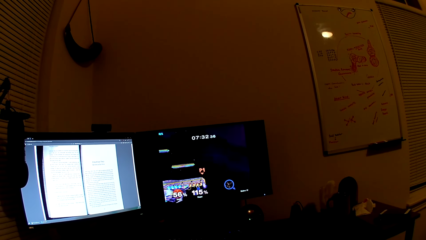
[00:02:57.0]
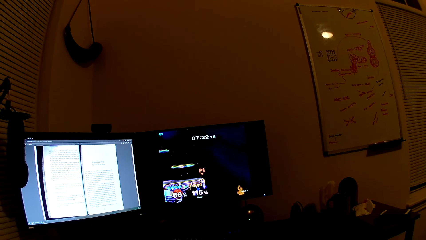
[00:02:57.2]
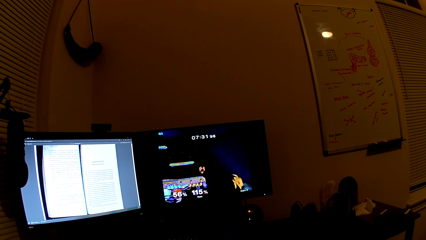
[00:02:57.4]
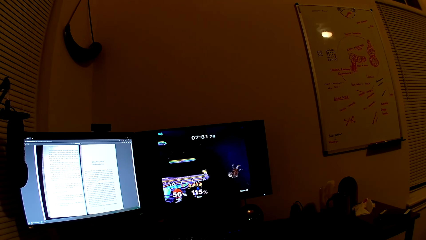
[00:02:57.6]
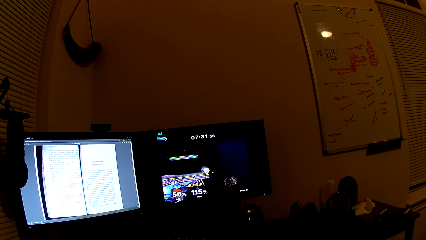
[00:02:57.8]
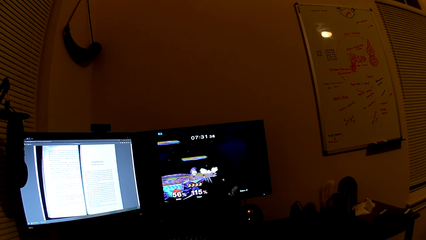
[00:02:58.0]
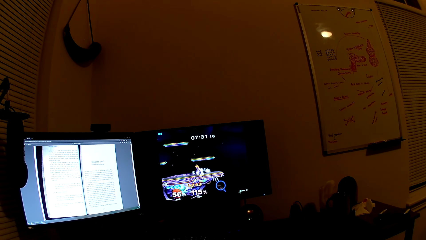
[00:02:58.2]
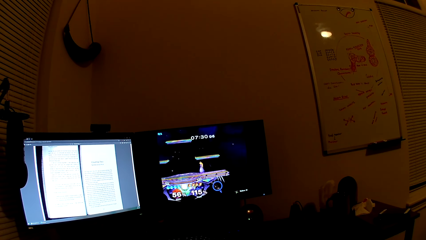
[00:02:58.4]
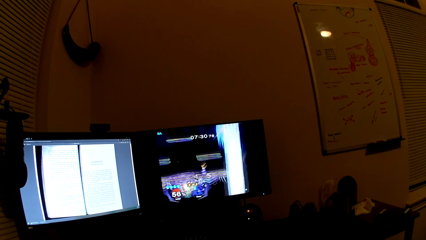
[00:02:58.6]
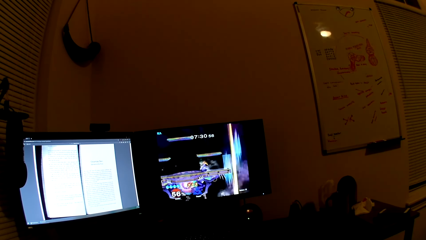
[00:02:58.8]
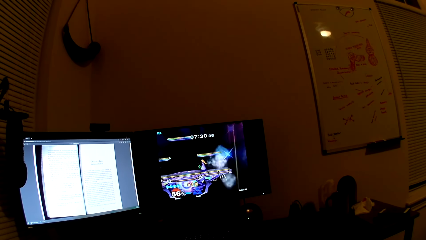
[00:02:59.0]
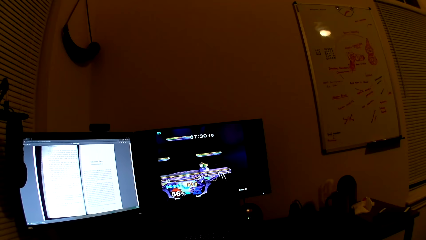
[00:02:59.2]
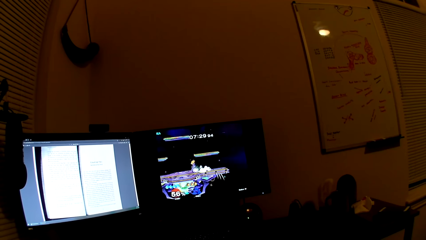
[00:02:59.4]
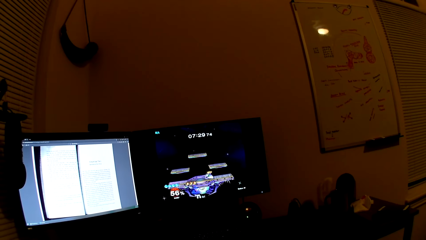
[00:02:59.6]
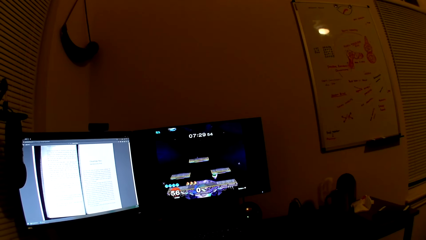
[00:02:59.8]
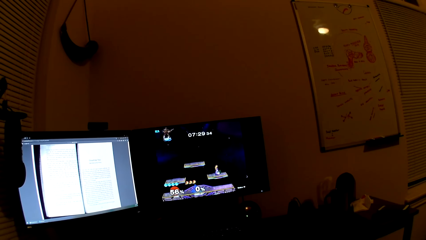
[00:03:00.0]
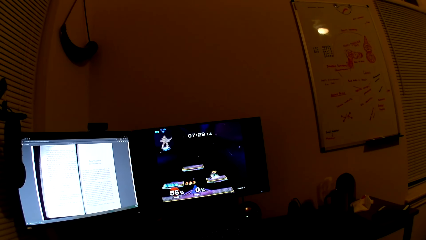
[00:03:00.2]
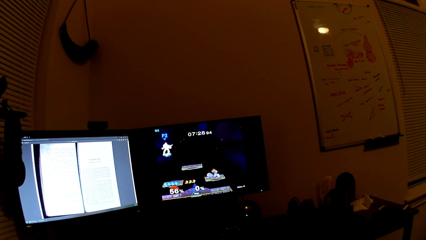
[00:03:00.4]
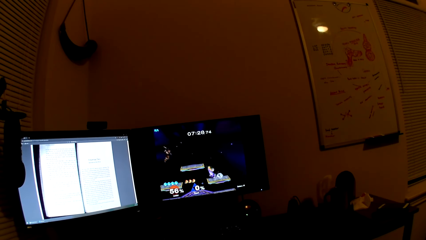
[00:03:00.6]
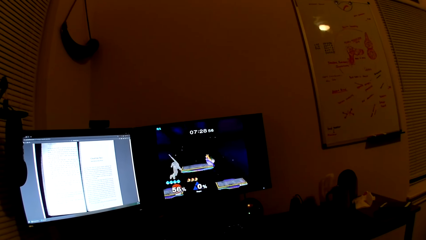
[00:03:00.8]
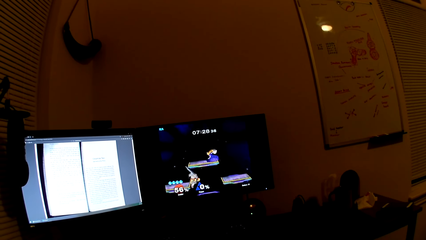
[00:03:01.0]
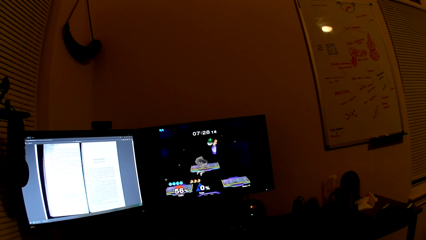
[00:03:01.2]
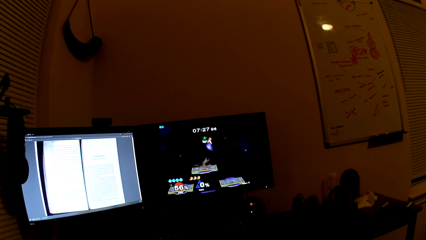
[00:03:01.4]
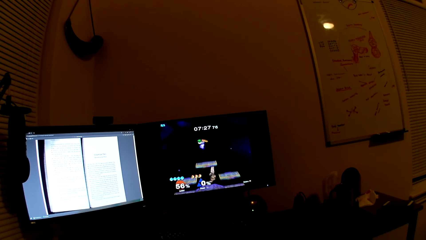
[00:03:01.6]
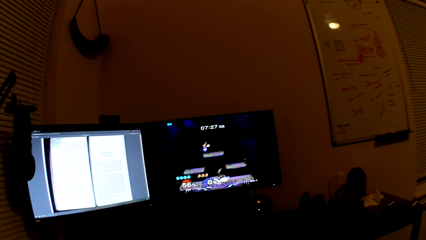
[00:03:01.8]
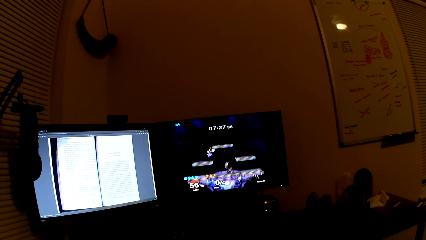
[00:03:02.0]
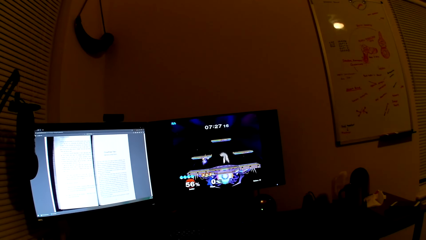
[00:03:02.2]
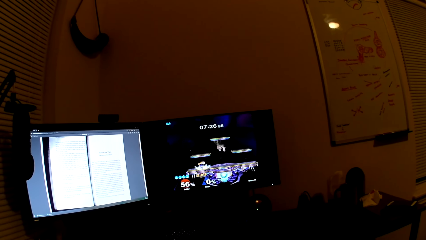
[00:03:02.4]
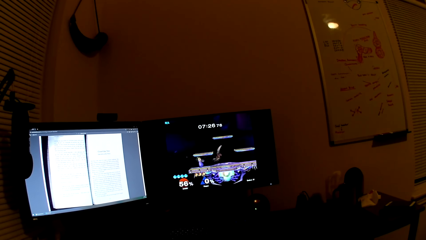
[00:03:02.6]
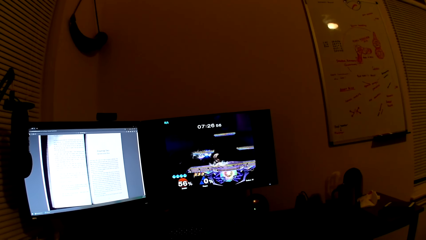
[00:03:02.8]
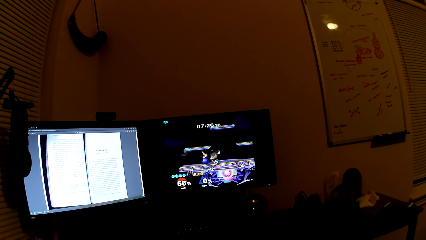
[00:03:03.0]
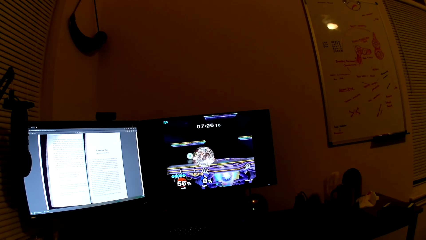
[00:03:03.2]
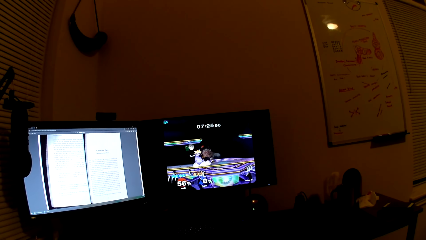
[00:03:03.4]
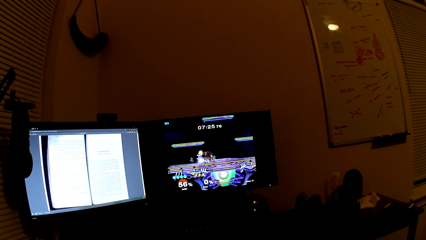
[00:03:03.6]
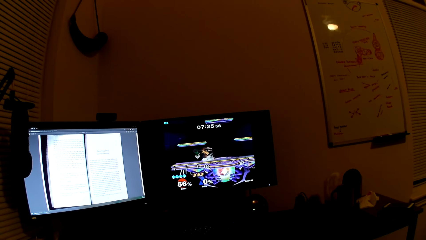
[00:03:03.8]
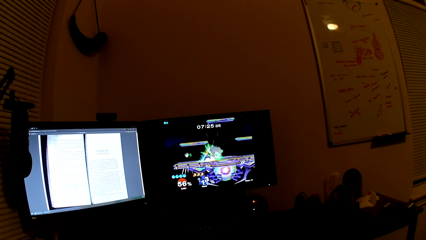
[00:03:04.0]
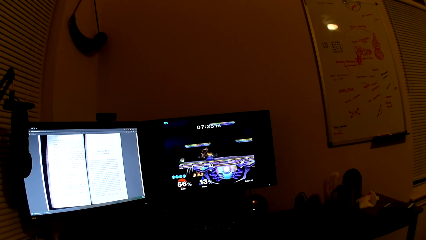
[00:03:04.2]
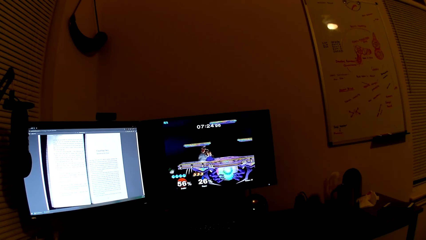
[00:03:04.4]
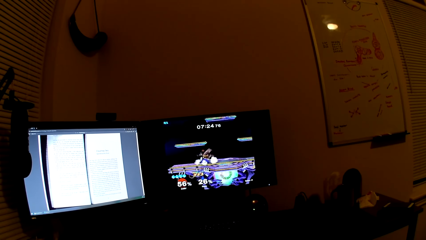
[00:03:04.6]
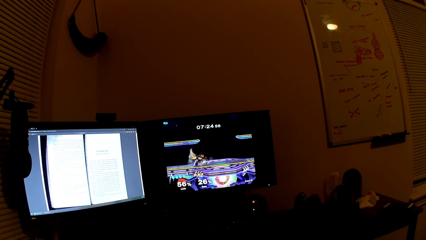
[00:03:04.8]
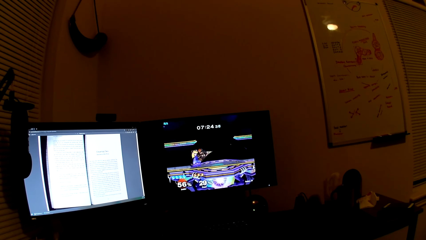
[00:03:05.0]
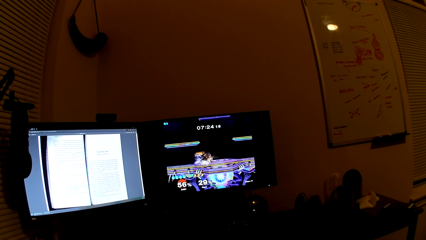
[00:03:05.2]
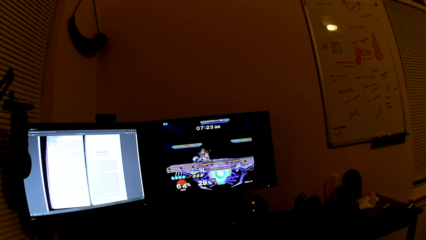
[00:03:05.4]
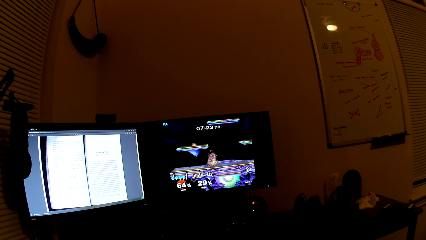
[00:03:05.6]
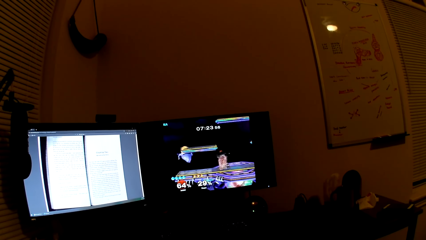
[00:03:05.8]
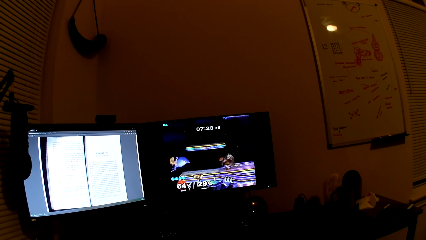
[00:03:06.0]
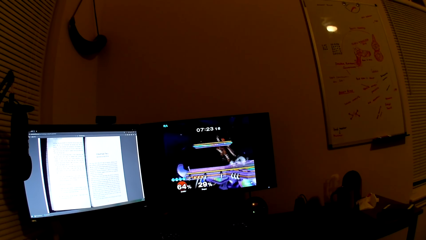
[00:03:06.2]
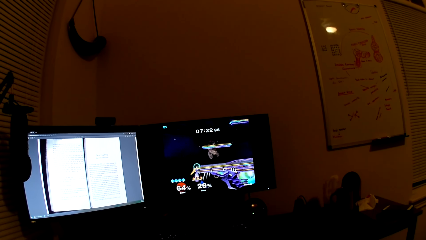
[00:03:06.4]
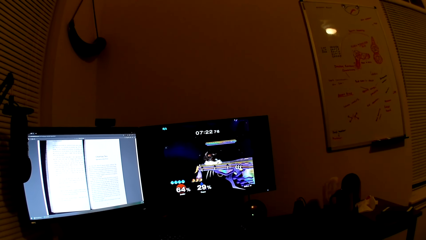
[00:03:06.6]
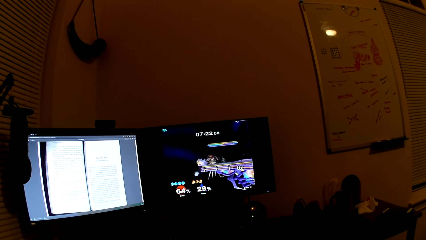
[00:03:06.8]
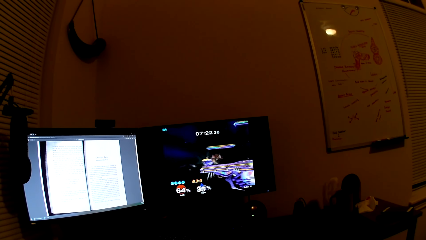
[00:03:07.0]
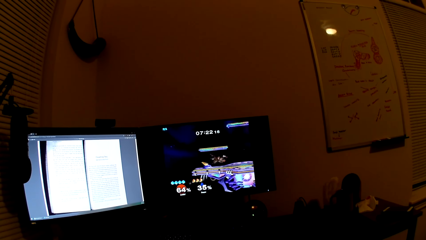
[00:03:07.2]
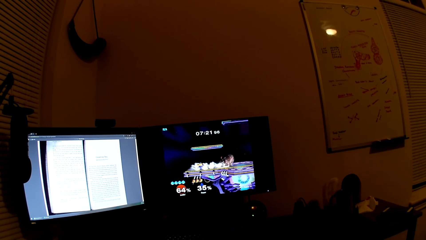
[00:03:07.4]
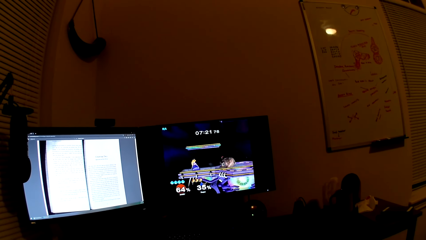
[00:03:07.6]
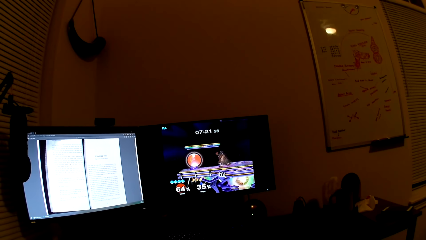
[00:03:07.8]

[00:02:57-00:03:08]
The camera wearer converses with a man. They play the computer game.

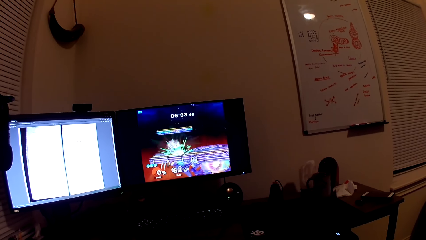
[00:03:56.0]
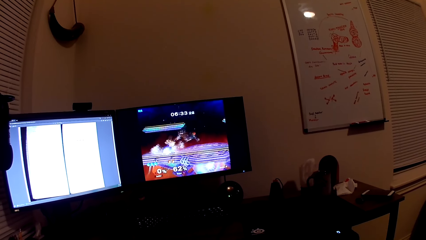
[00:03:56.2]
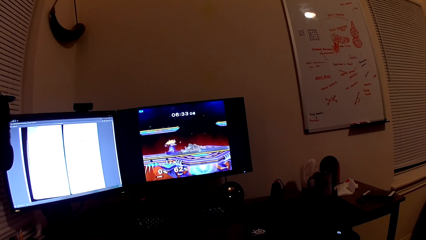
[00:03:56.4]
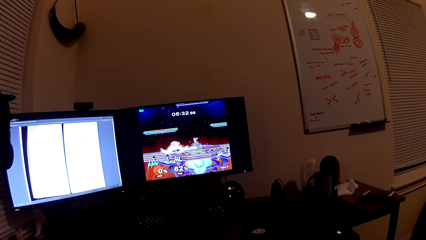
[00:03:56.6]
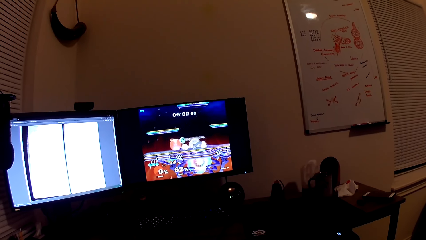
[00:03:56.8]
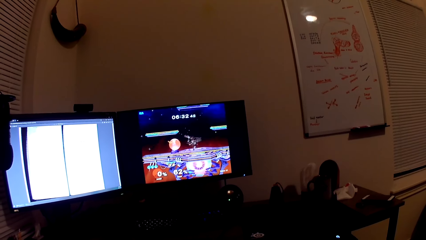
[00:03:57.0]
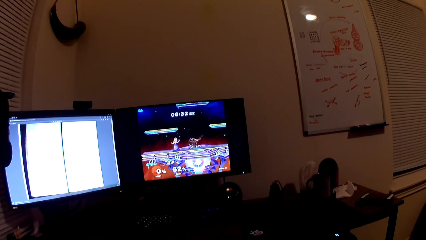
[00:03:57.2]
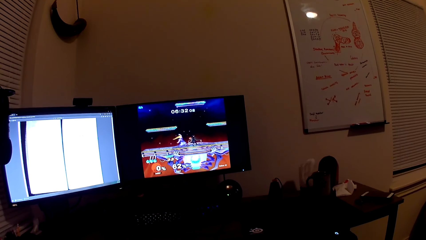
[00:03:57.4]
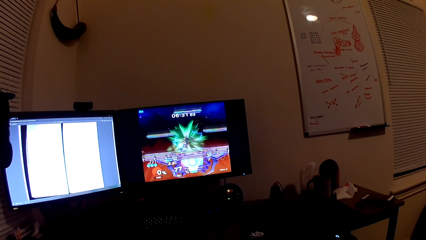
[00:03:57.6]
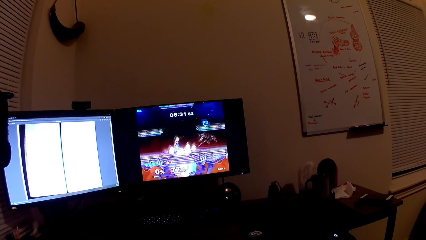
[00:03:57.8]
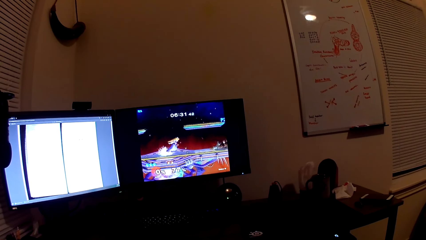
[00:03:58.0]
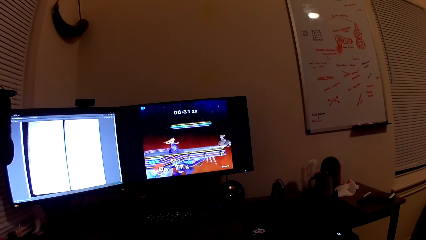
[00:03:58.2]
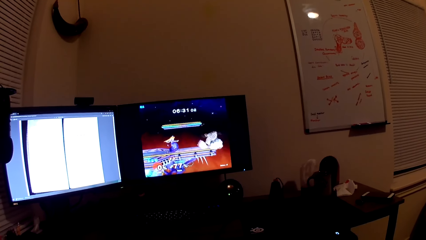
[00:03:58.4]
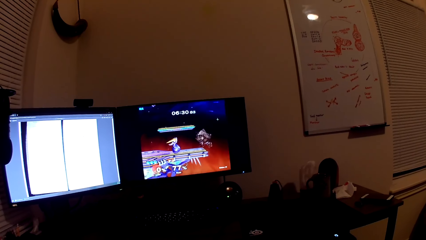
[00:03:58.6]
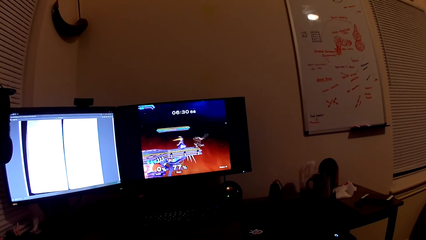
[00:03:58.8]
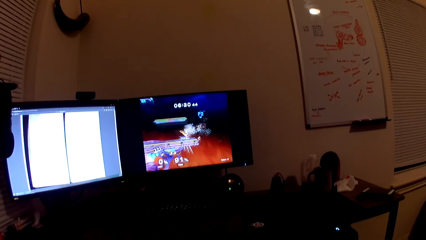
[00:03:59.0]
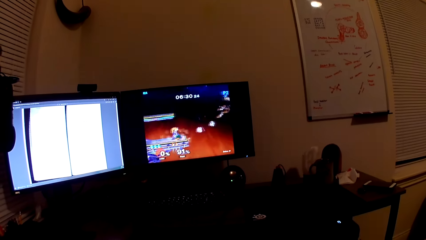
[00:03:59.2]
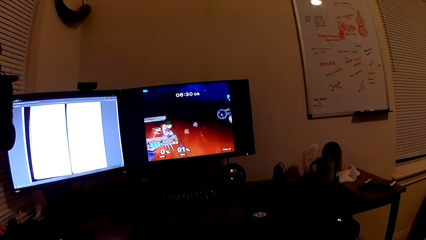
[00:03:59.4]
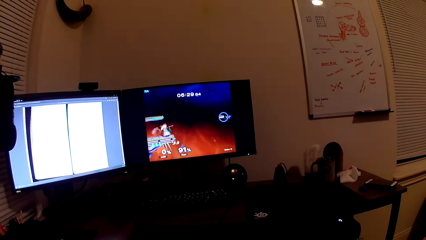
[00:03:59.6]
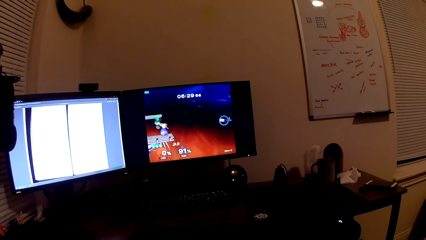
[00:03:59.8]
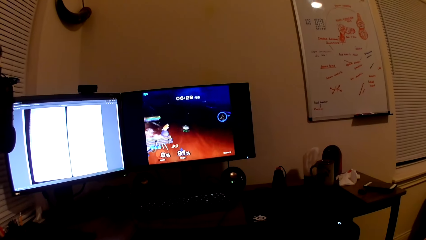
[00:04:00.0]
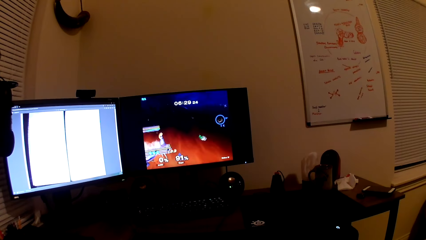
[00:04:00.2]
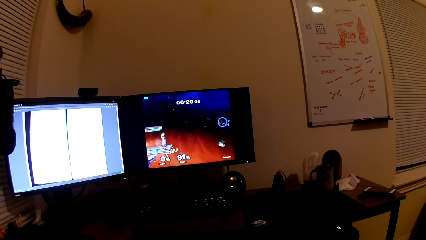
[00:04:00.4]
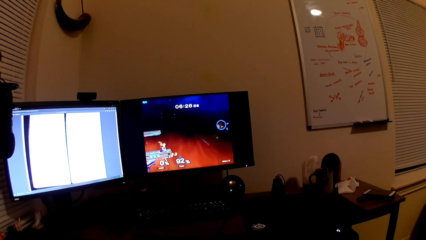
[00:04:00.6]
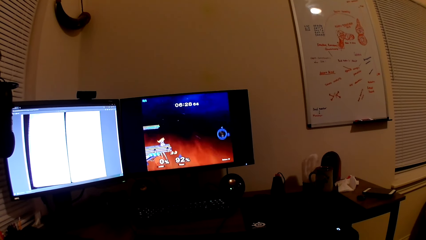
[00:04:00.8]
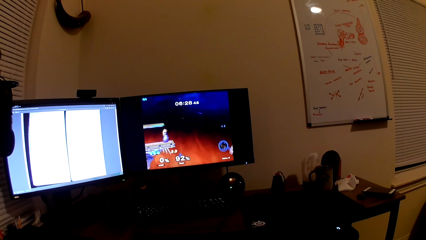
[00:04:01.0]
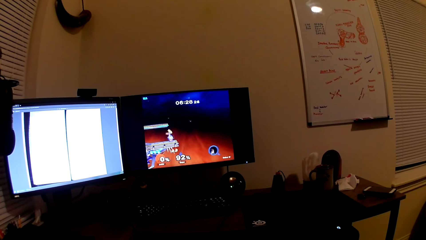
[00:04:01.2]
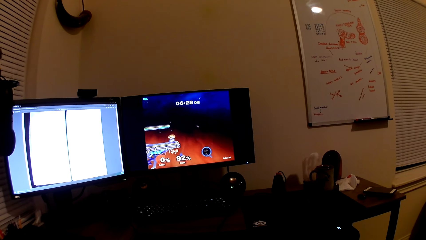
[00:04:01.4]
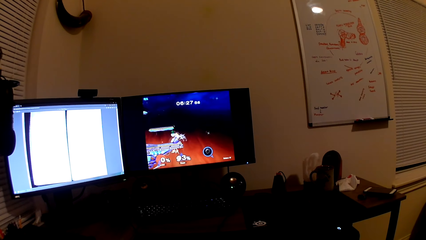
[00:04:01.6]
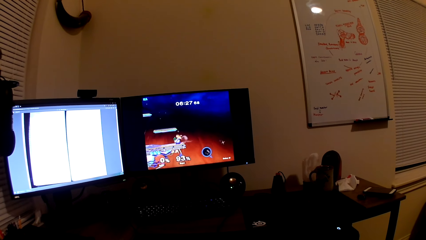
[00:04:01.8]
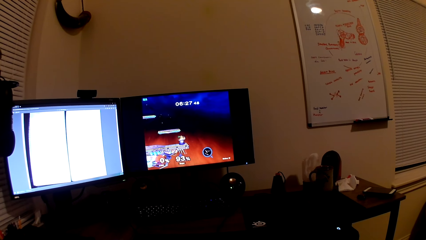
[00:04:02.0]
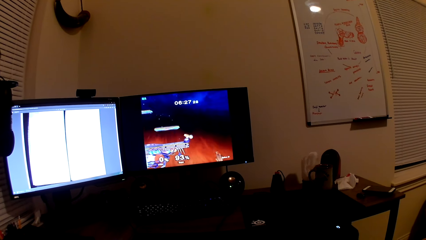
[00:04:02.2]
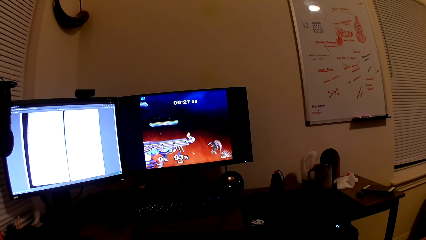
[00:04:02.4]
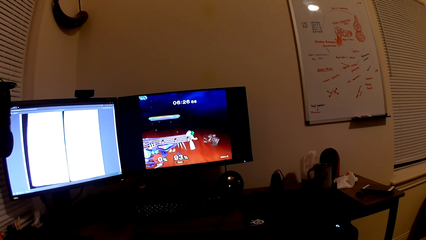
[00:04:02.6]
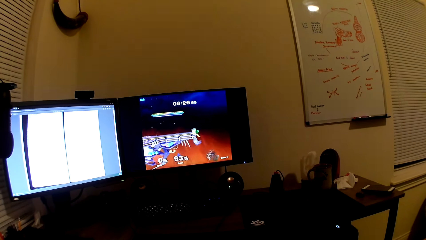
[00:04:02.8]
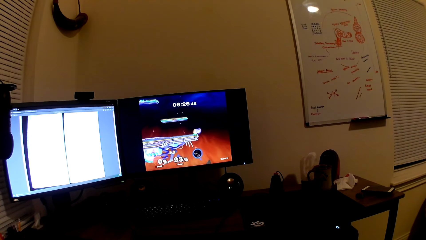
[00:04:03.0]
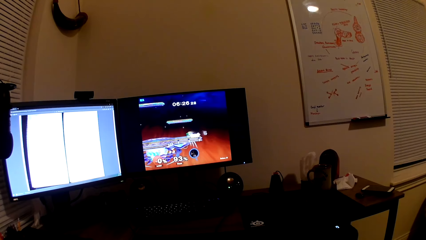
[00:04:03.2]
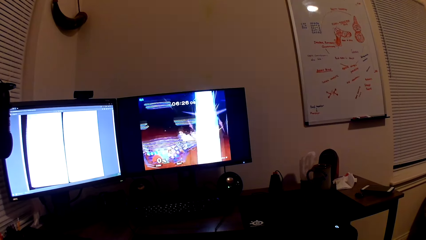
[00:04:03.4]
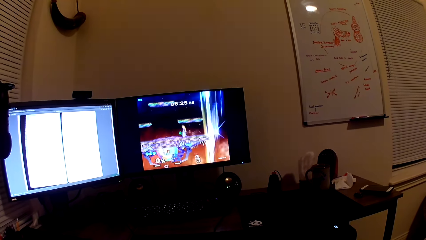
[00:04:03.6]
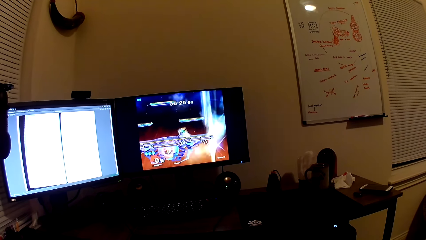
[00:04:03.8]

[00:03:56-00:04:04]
The camera wearer converses with a man. They play the computer game.
